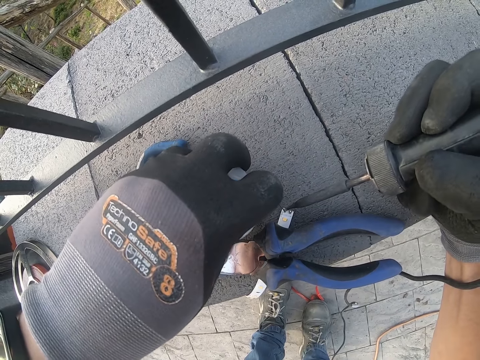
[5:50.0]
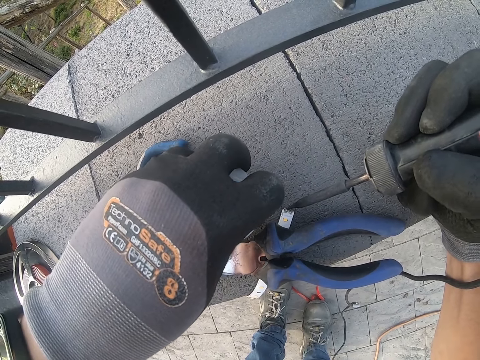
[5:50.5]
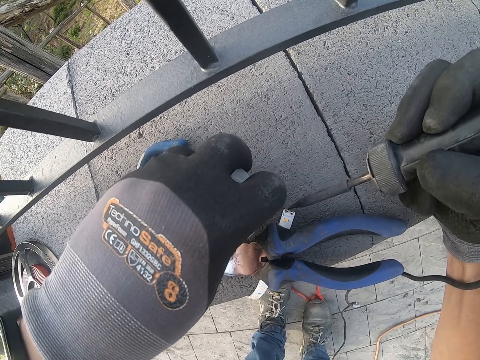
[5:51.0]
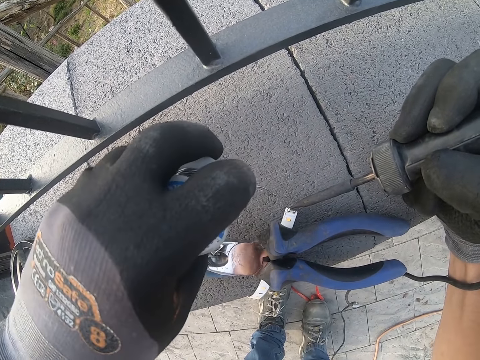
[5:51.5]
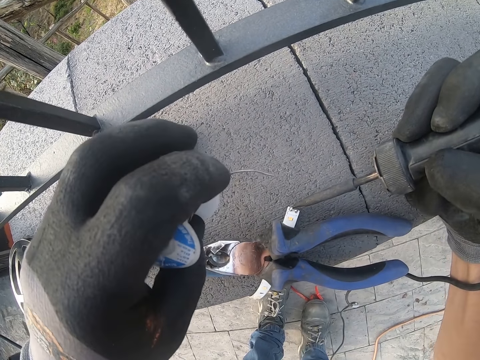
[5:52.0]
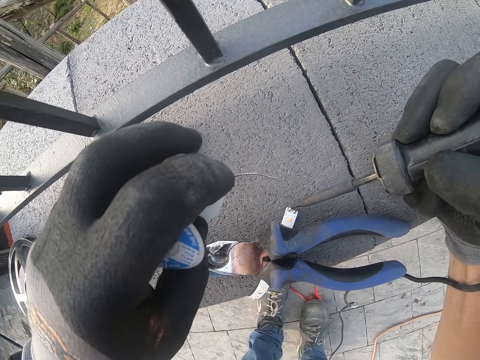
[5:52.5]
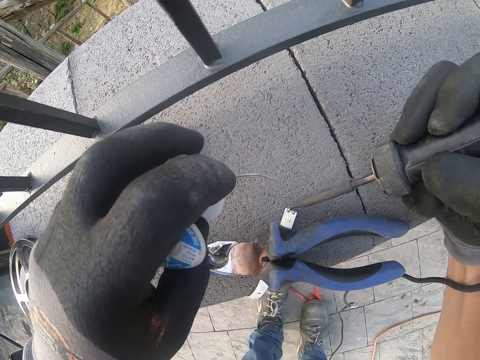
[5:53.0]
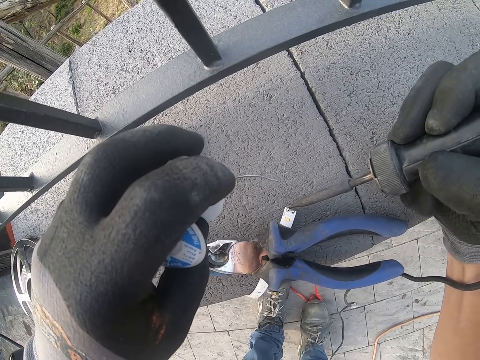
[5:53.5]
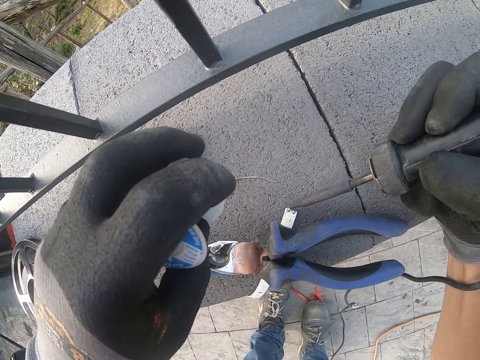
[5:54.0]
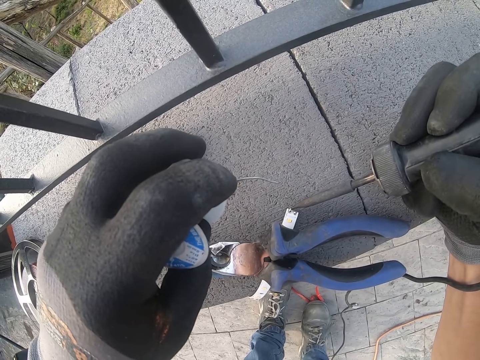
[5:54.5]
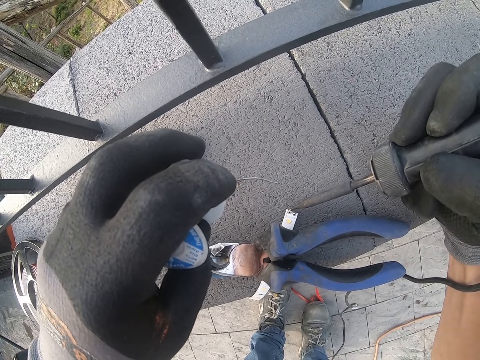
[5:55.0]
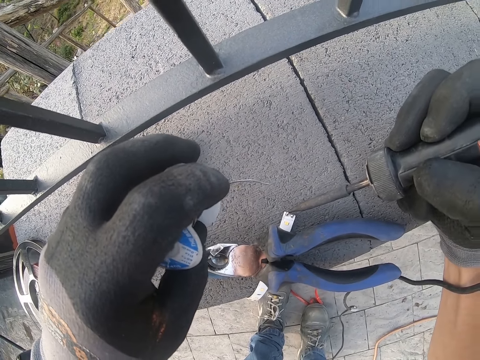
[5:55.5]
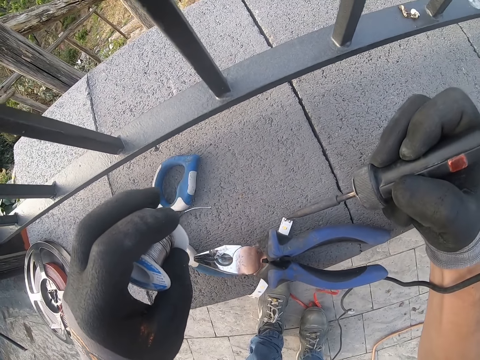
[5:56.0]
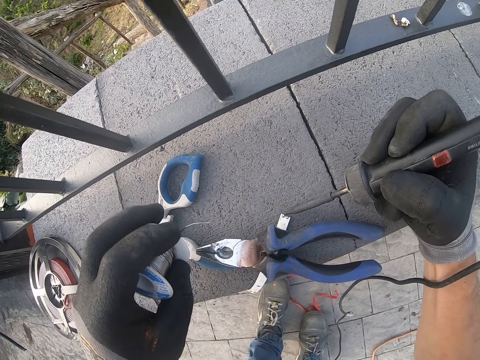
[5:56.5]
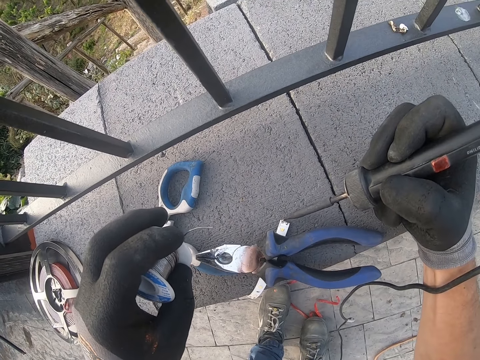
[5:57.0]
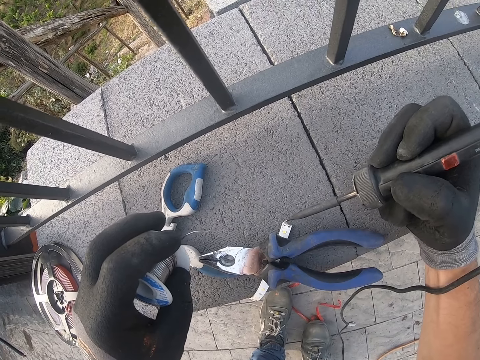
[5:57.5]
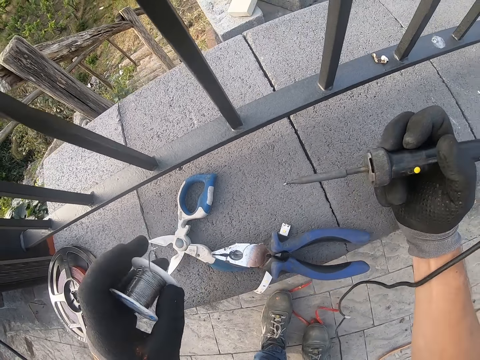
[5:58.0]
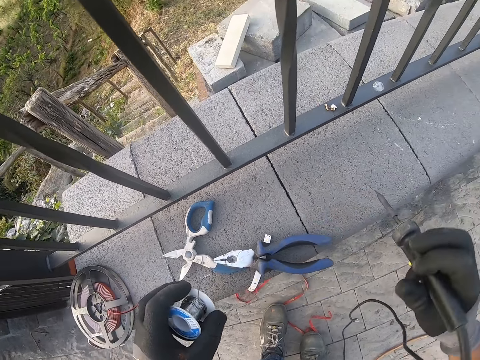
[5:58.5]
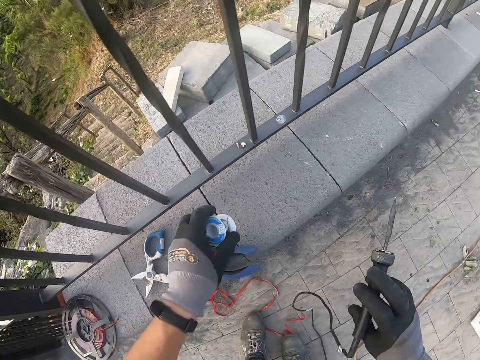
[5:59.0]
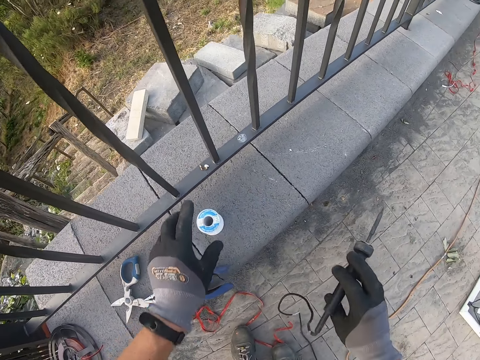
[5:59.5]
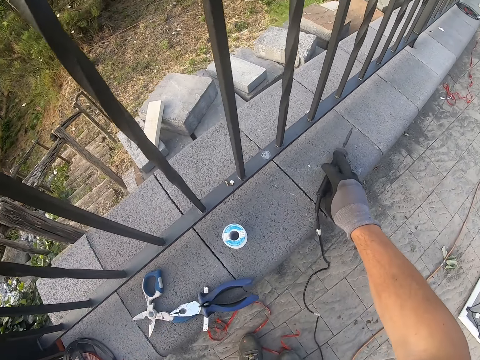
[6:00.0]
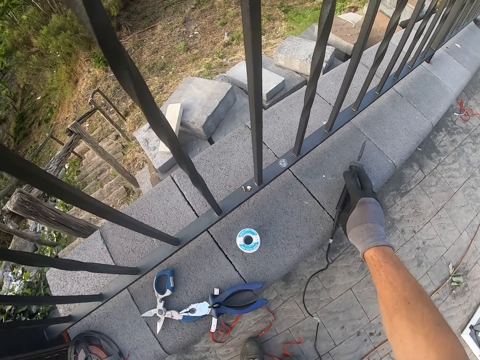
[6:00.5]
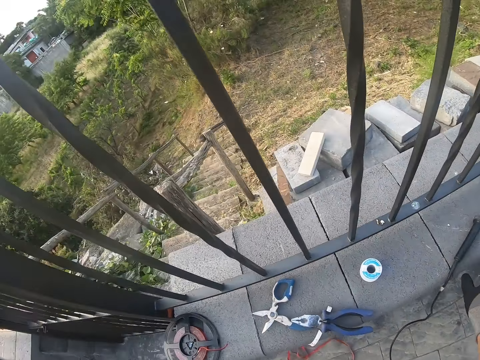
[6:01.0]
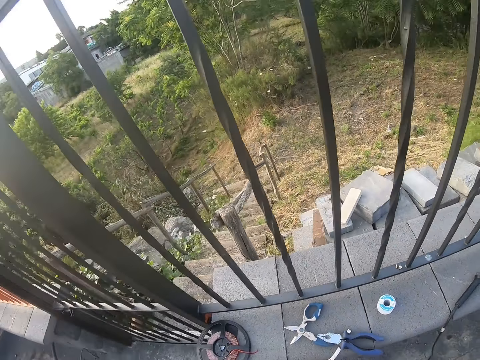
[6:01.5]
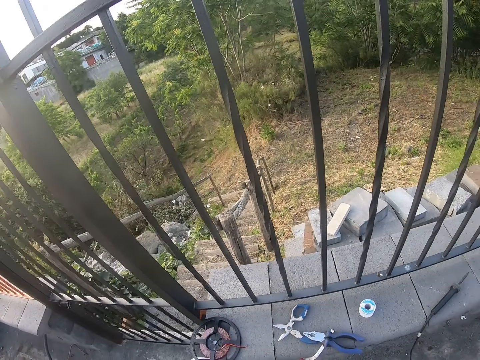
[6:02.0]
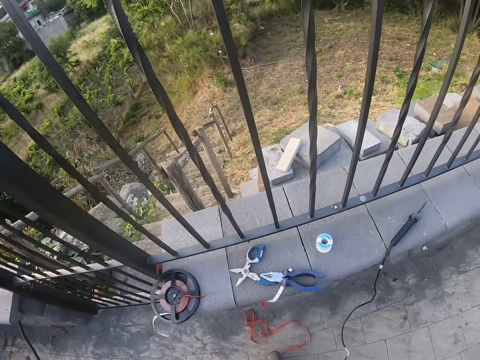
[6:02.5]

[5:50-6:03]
The camera wearer places the wire on the emitter. They fix the emitter with the soldering iron. They tap an electrode holder on the wire. They remove the wire from the emitter. They fix the emitter with the soldering iron. They tap the electrode holder on a cable. They place the wire gauge on the wall. They place the soldering iron on the wall. They stare at the compound.

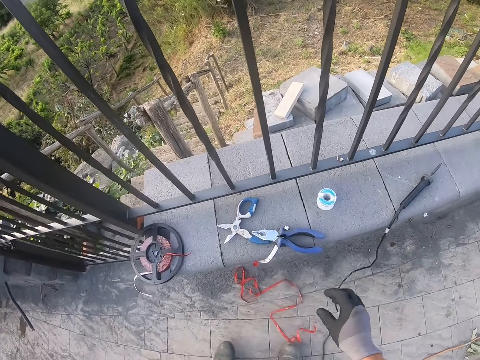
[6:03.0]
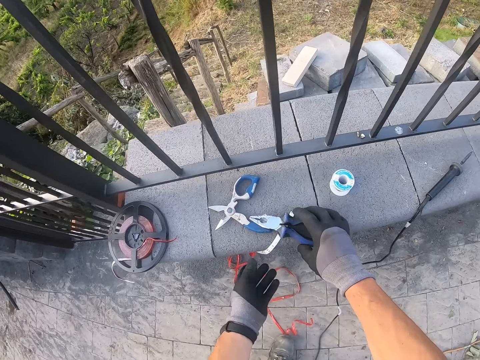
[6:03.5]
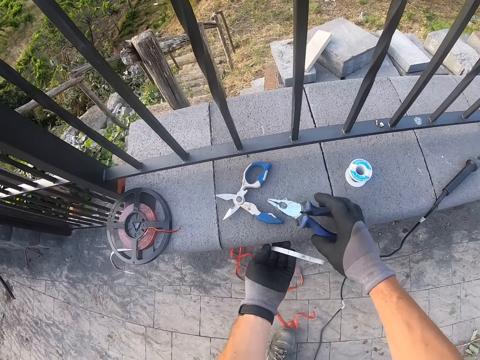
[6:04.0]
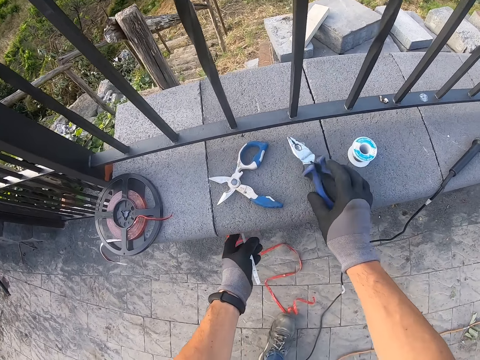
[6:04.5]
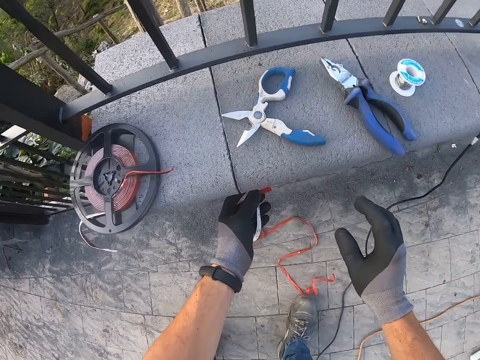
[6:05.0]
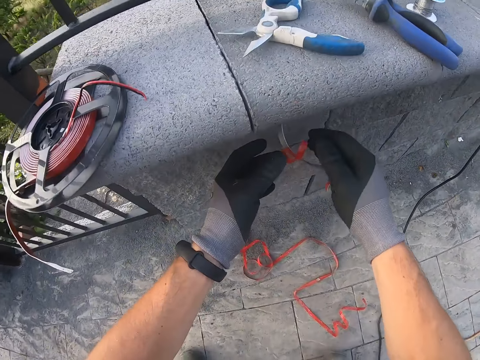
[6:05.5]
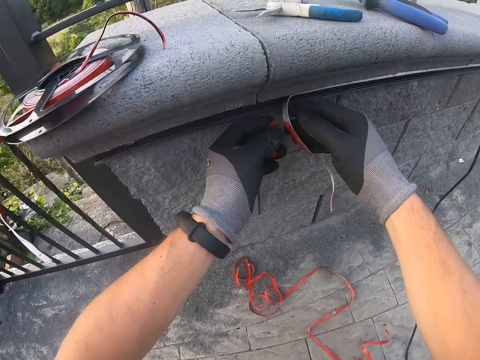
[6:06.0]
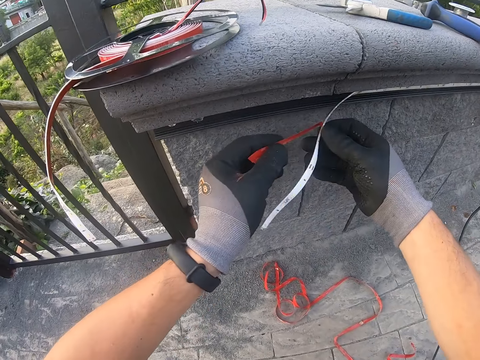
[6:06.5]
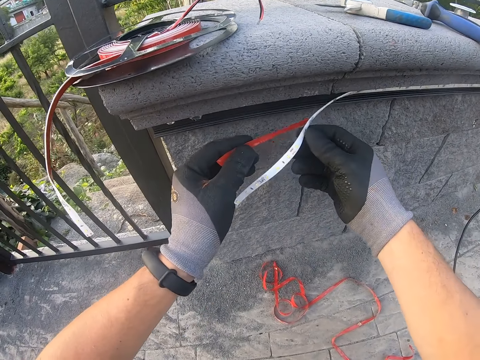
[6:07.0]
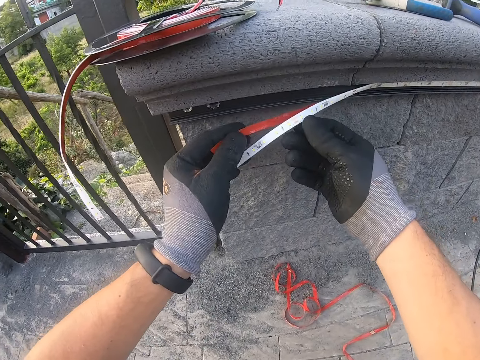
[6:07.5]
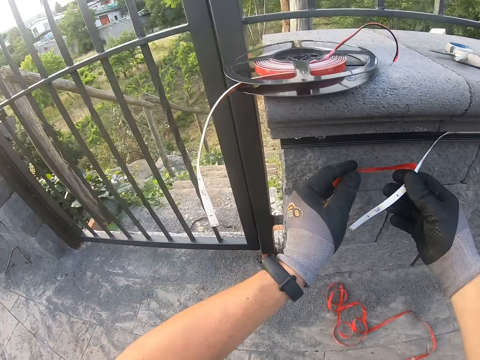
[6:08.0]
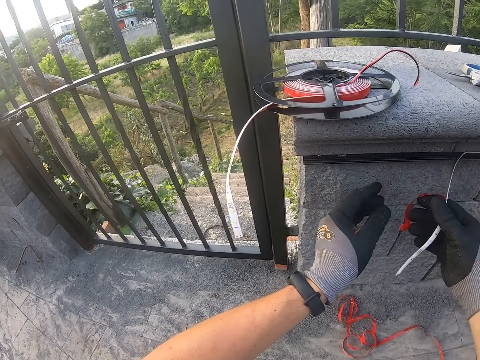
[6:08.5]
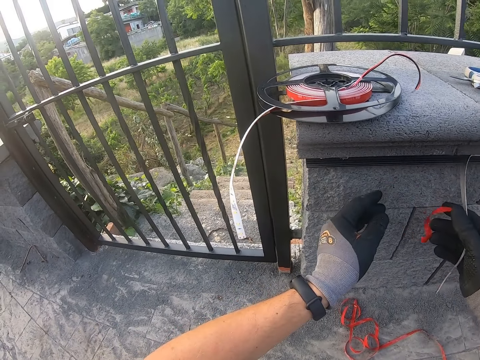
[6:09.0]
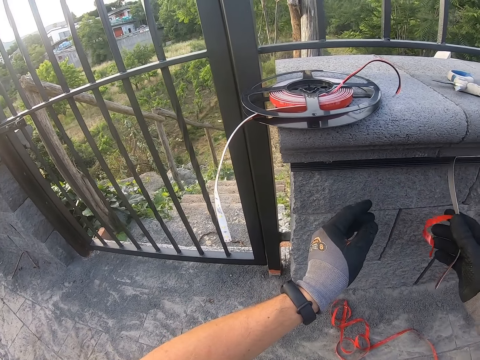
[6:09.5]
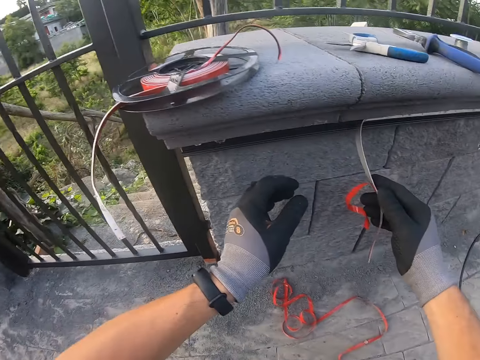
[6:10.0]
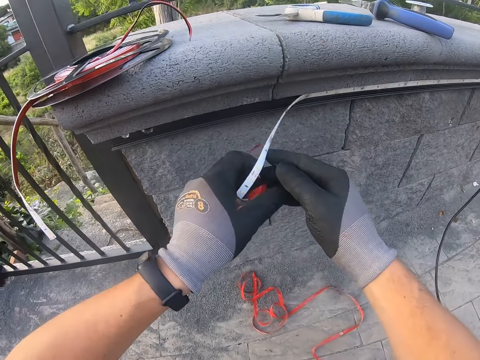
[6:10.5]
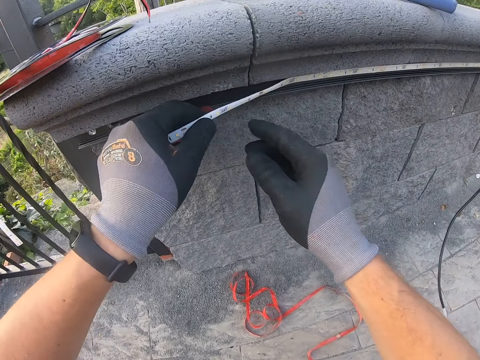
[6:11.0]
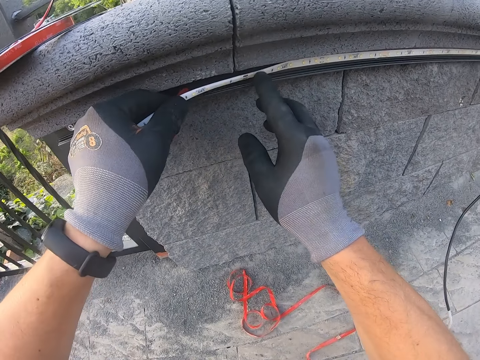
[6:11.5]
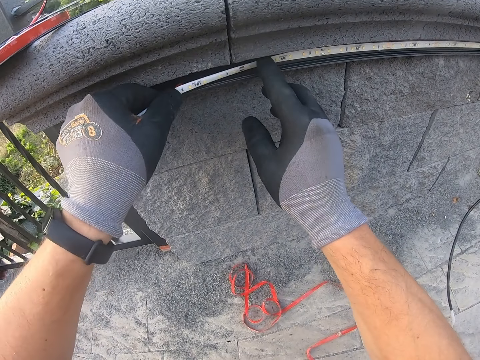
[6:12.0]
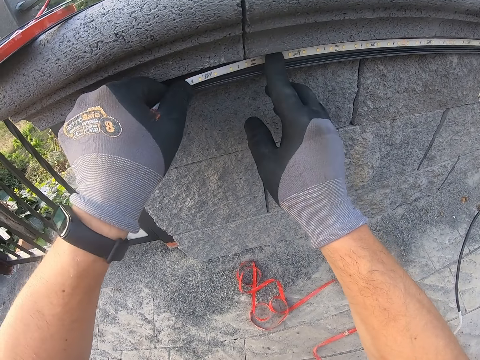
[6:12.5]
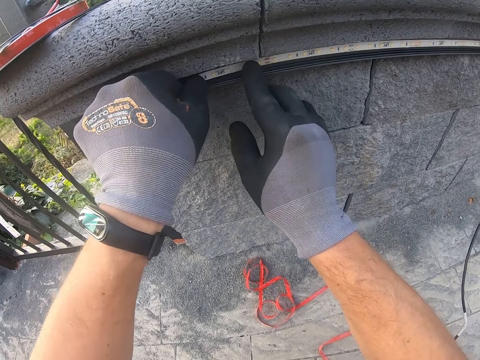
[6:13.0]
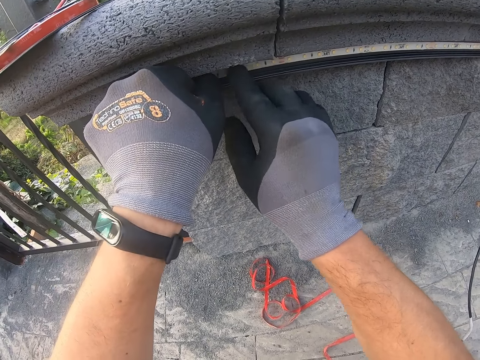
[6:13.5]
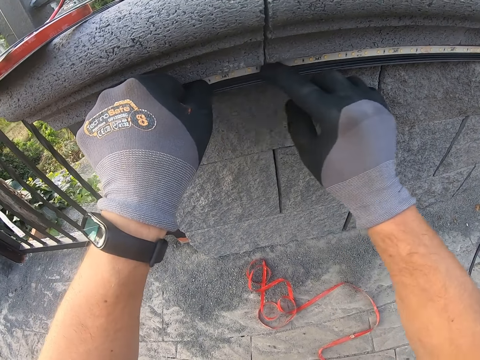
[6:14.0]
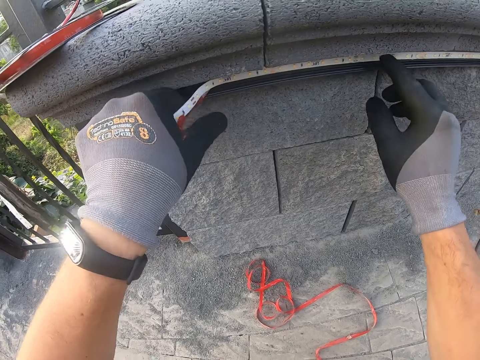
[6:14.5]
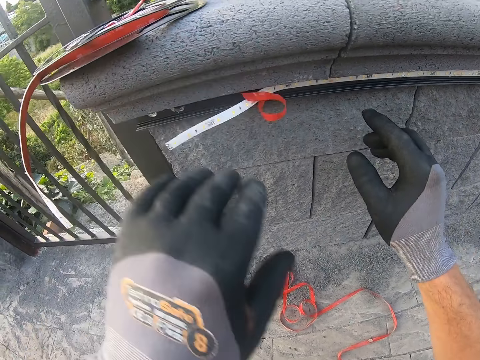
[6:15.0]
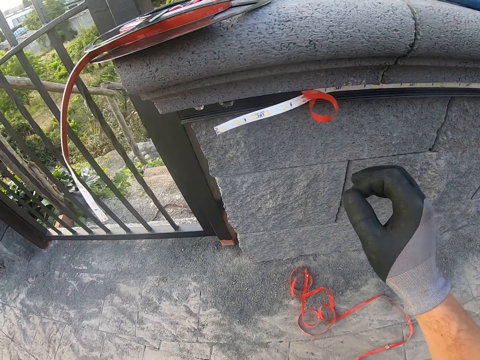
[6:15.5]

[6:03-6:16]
The camera wearer removes the strip light from underneath the pliers. They move the pliers. They place the pliers on the wall. They pull the cable on the wall. They stare at the compound. They stick the strip lights on the wall. They release the cable.
